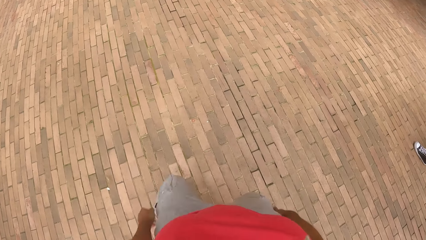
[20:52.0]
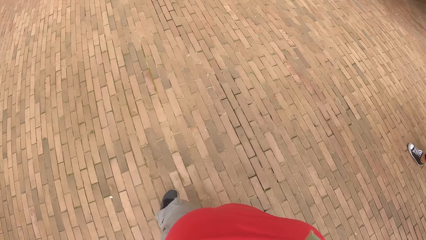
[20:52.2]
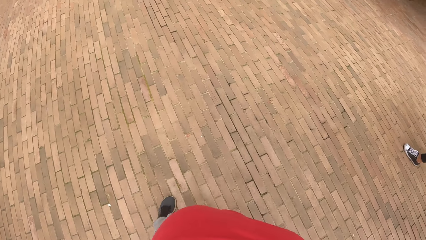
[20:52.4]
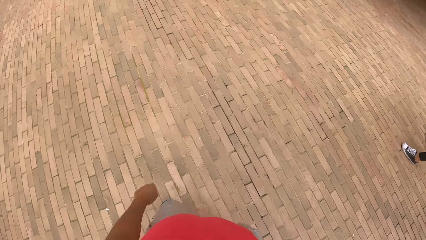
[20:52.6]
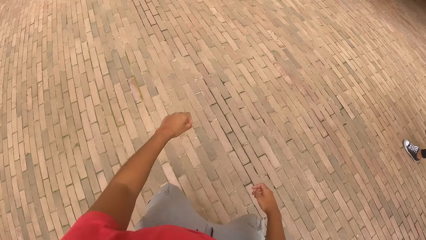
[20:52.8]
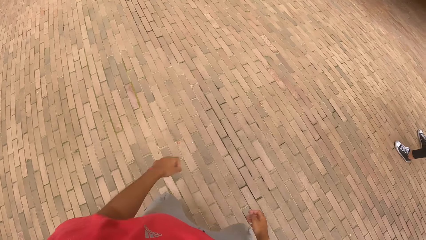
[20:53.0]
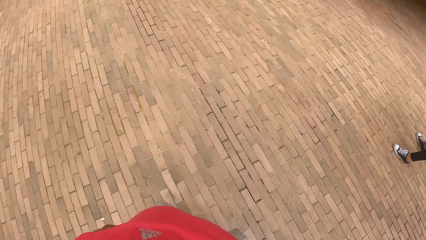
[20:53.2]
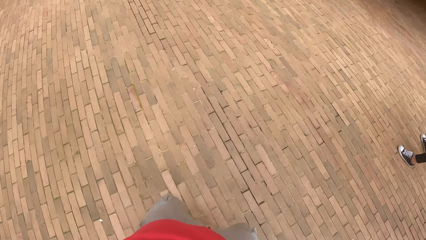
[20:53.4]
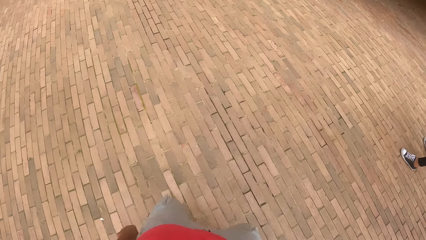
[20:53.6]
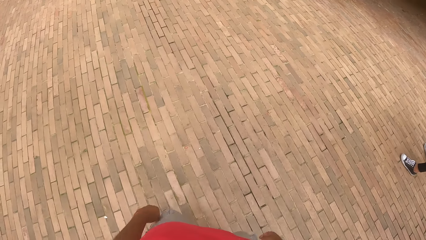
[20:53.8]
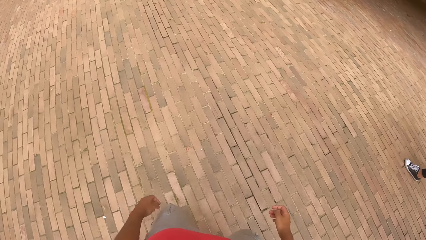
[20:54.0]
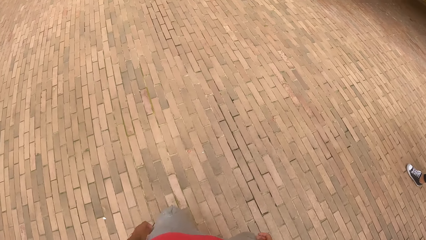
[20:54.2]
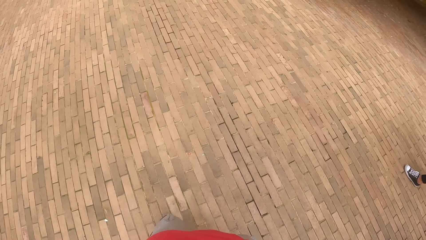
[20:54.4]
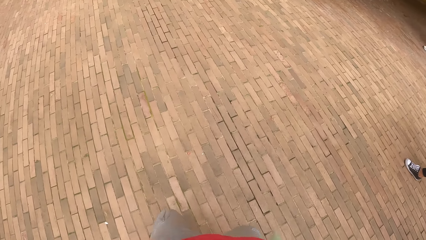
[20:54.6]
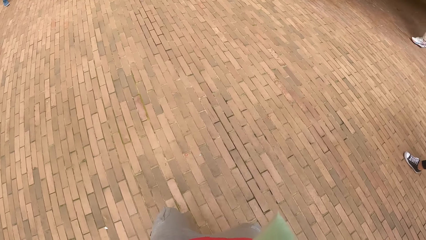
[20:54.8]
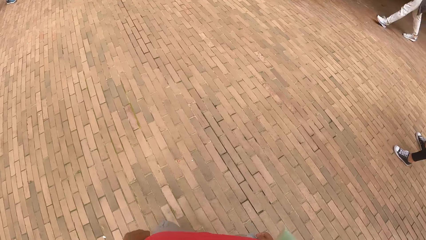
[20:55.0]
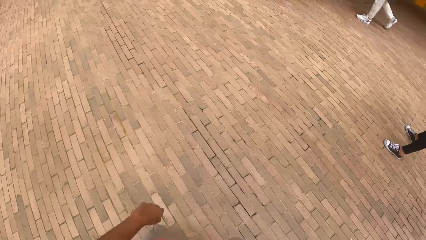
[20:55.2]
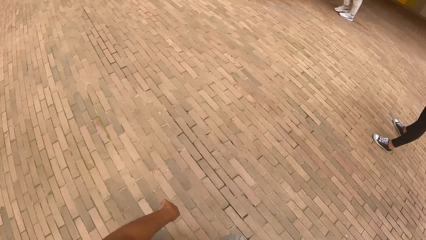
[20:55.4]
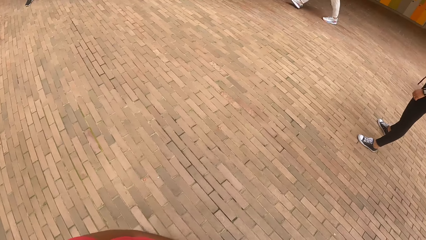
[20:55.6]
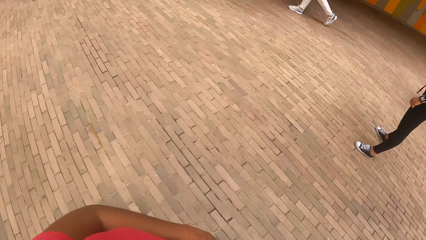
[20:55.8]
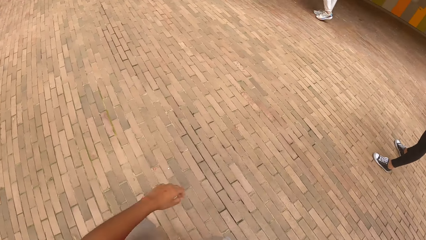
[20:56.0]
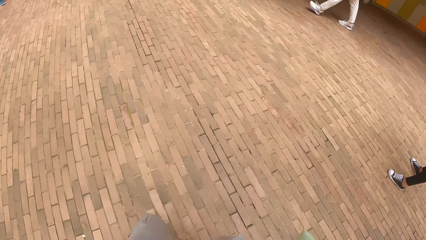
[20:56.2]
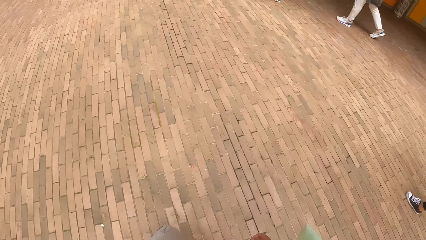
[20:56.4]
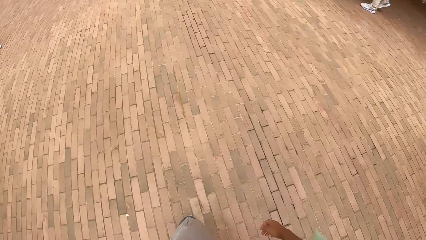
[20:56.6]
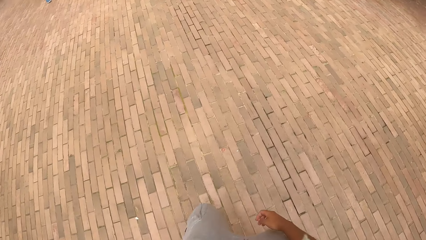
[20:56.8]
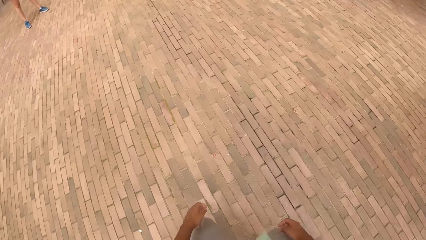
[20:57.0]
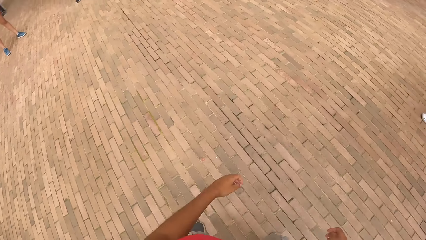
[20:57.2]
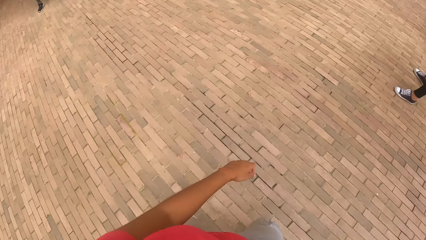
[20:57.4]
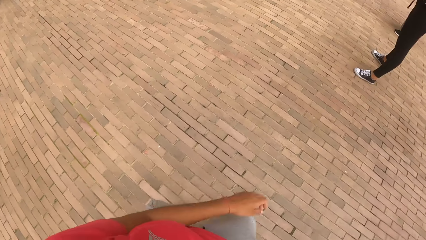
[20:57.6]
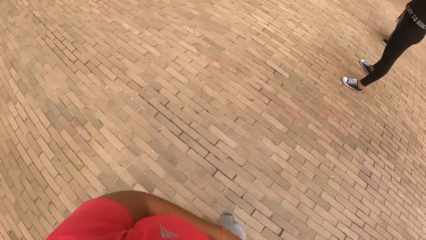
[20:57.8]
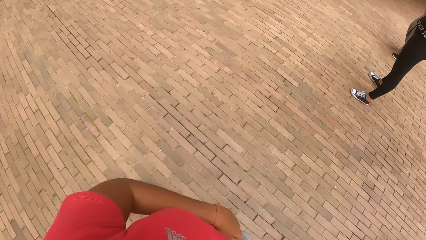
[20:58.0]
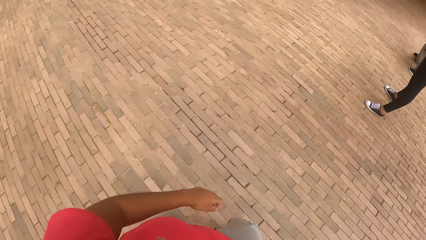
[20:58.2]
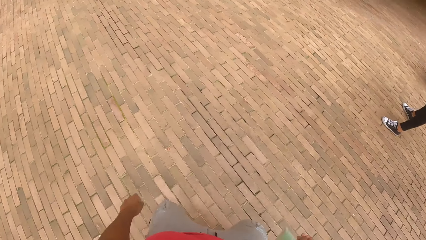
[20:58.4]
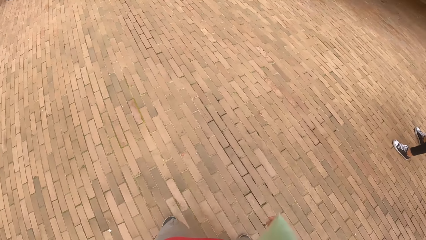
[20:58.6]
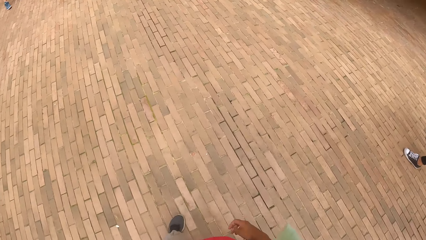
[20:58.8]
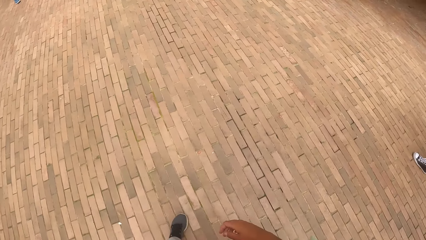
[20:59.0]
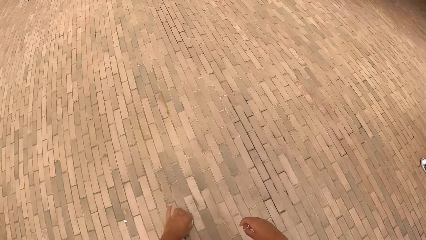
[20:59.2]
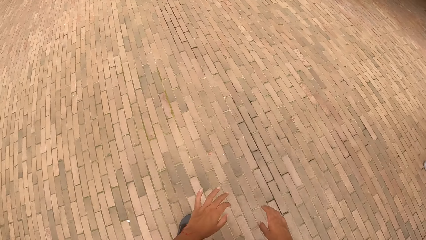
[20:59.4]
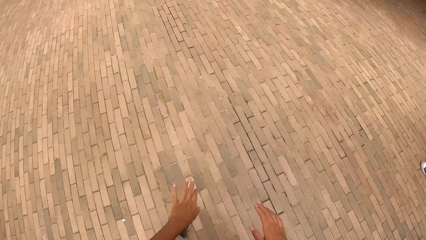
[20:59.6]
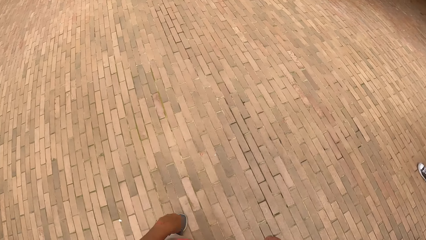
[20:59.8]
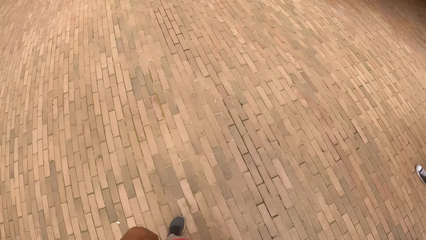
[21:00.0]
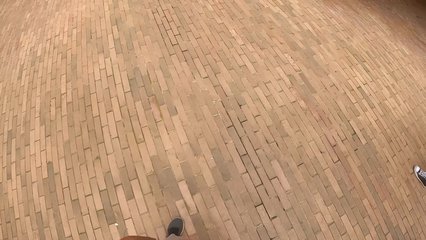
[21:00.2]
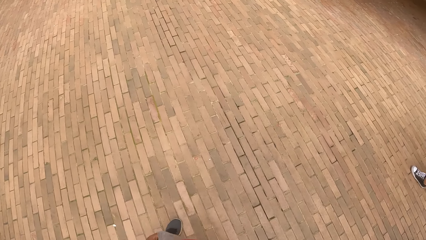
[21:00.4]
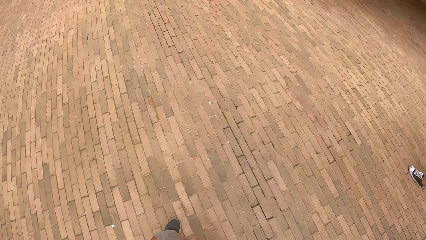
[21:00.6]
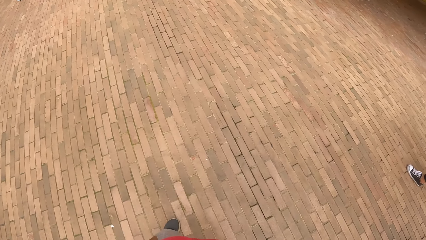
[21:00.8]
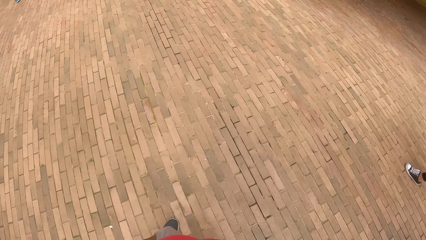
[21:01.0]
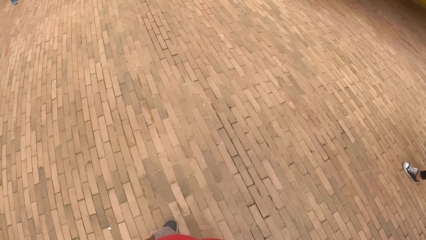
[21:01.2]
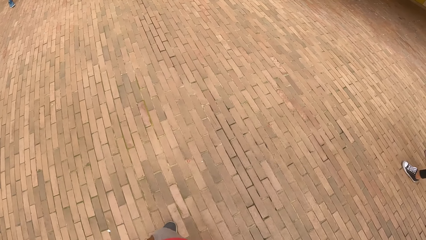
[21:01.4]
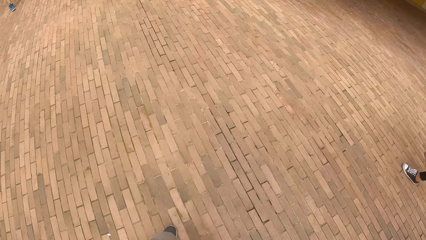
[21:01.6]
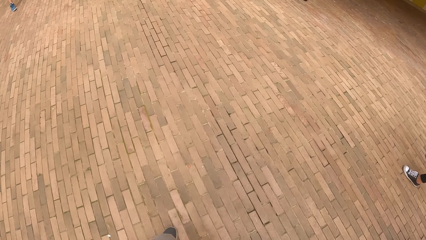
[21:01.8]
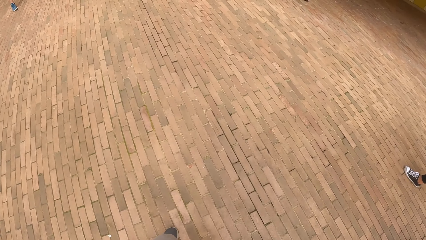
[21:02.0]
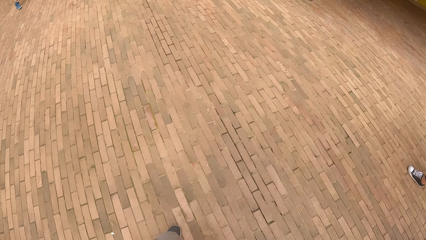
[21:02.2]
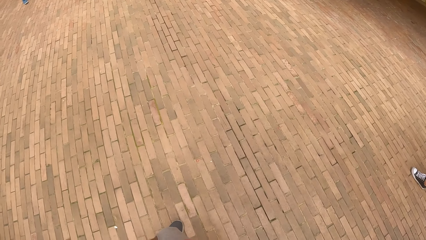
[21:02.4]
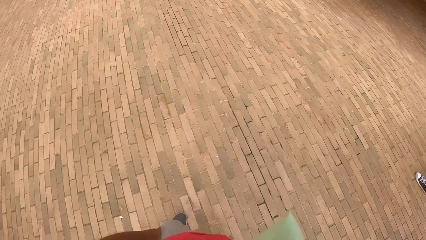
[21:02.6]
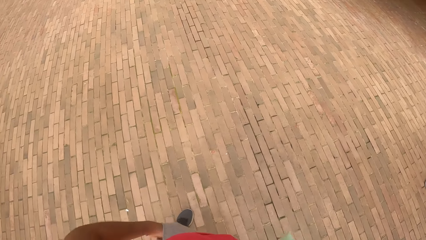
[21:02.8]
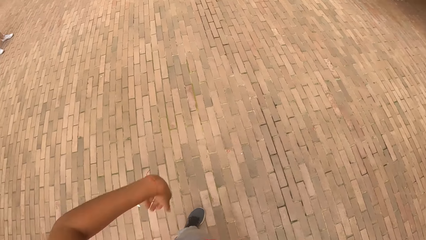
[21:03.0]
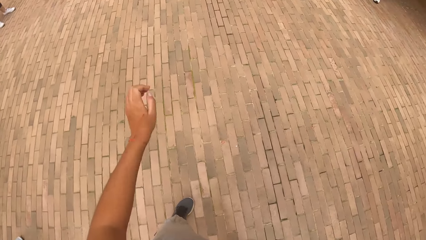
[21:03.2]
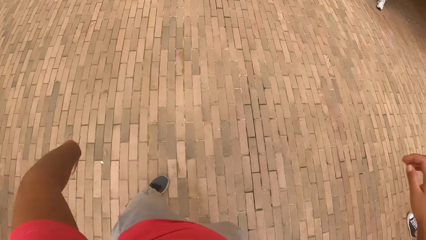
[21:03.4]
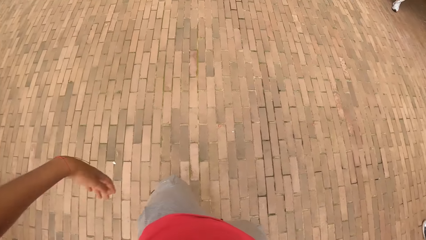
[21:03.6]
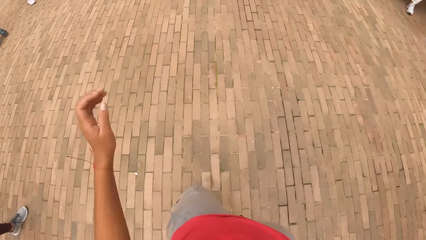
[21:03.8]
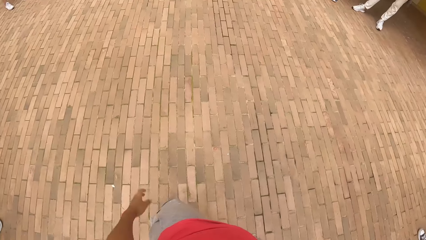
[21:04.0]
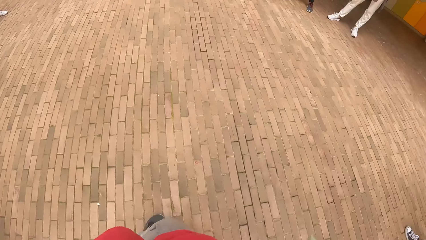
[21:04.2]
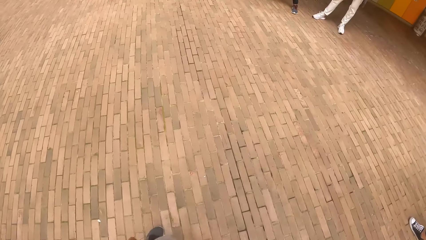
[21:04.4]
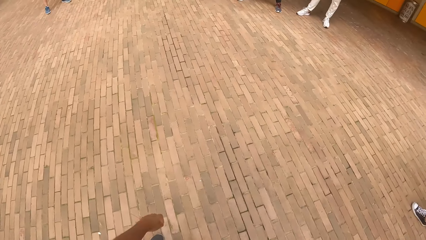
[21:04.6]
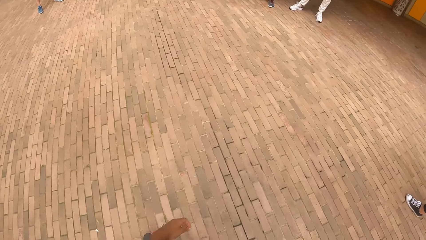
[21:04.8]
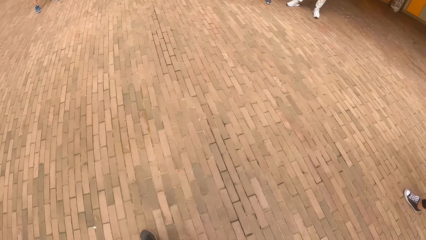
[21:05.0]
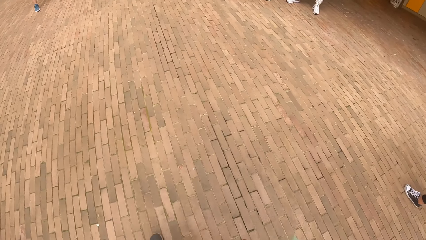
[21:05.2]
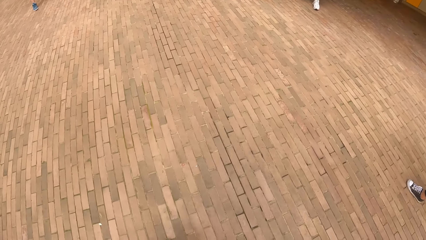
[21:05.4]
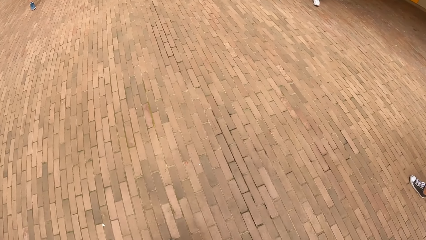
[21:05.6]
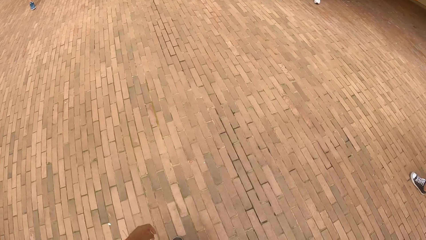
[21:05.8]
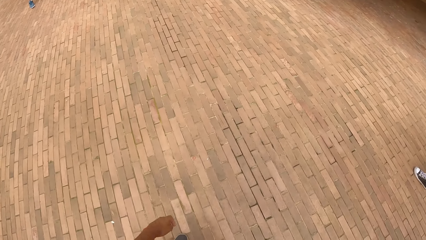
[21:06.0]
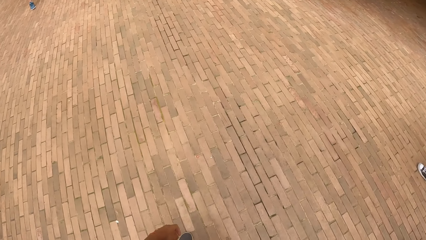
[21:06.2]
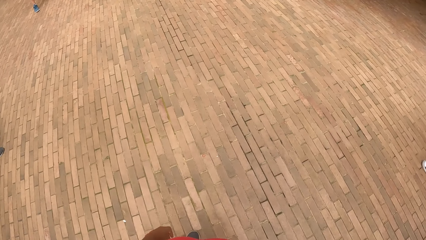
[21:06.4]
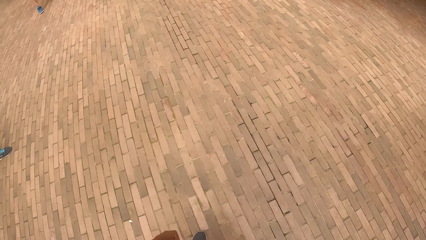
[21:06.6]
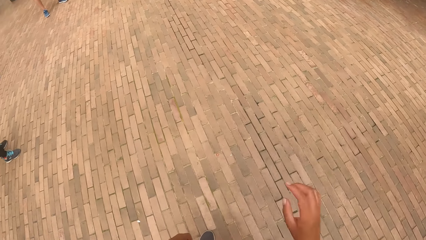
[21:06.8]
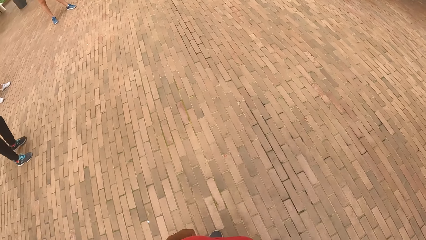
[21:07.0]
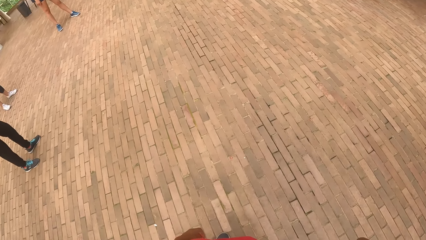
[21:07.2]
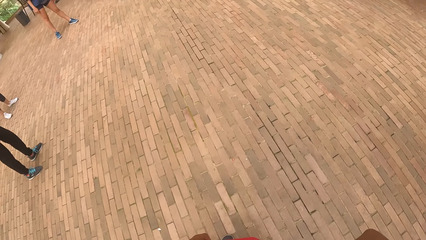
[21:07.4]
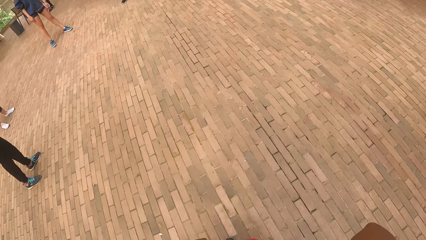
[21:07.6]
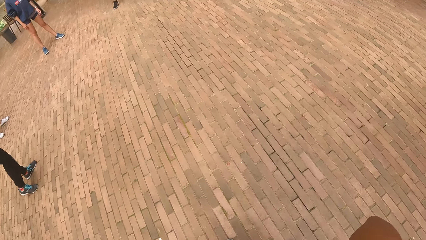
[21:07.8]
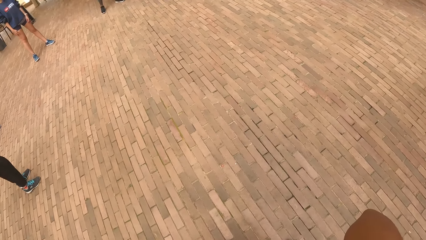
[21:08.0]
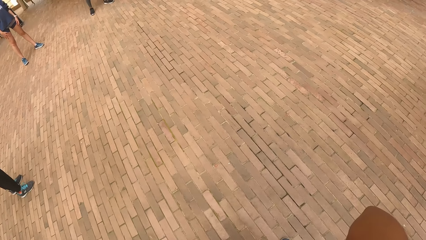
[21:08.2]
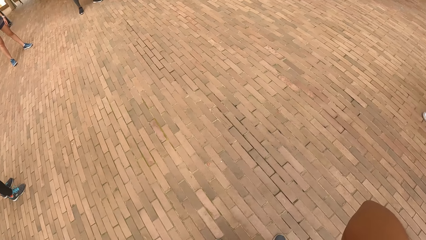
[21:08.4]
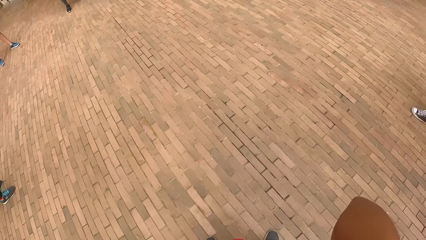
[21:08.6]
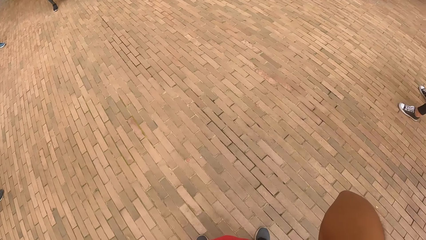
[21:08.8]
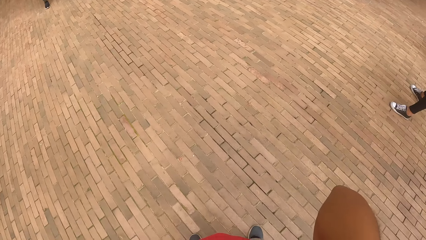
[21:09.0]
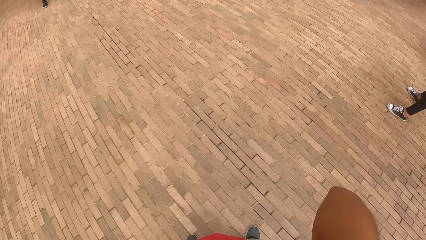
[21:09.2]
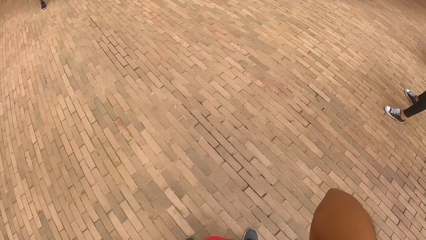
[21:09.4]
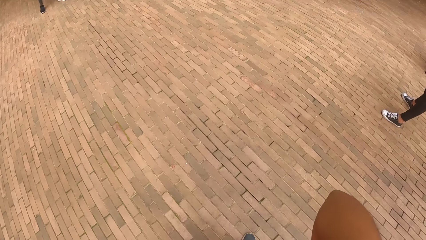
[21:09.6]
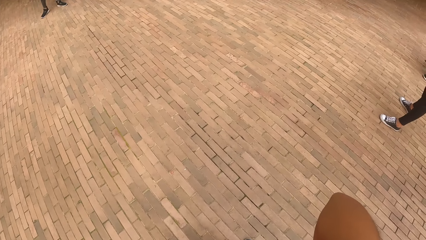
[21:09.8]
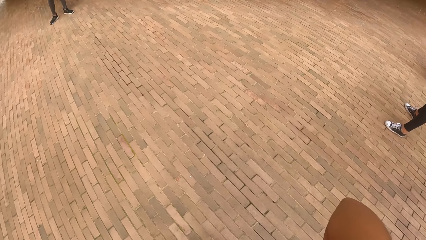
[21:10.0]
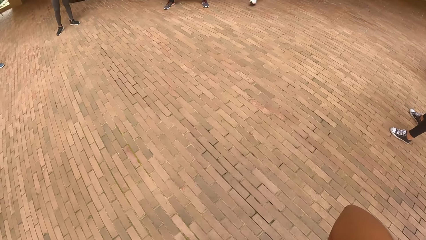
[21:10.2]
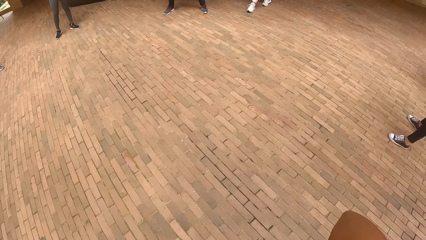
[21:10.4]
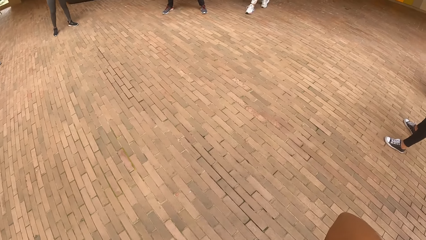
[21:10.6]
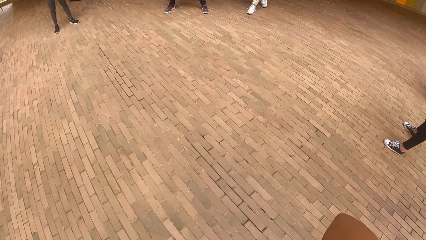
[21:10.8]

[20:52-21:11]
The camera wearer dances. They swing hands. They dance.
